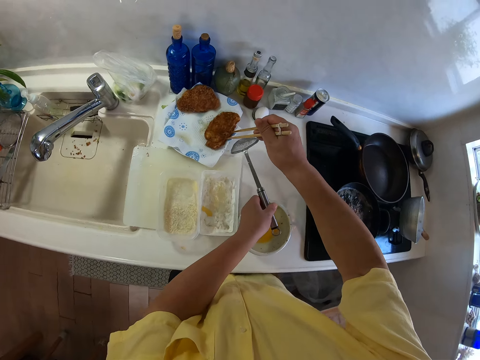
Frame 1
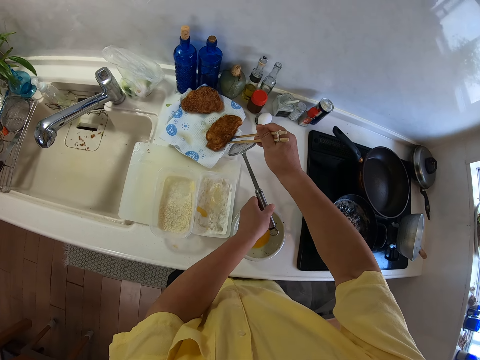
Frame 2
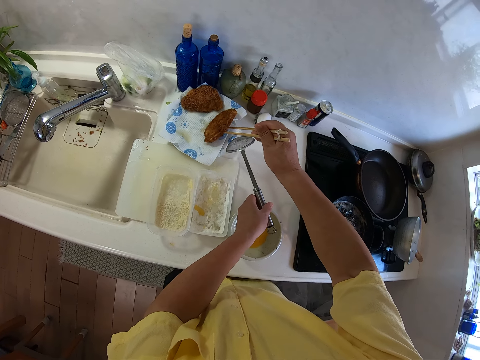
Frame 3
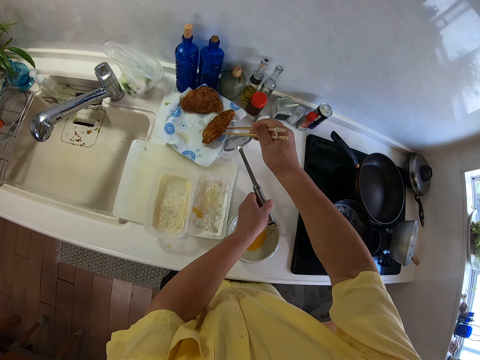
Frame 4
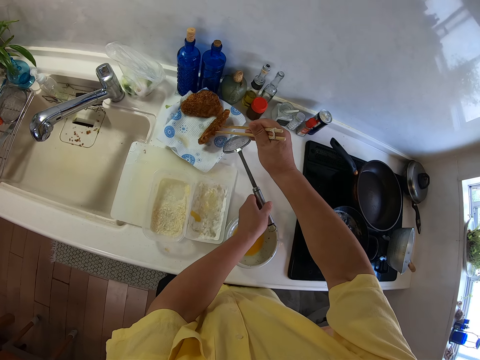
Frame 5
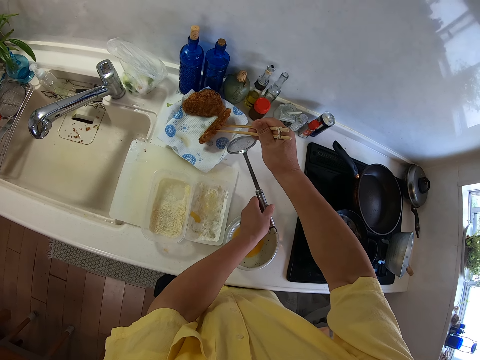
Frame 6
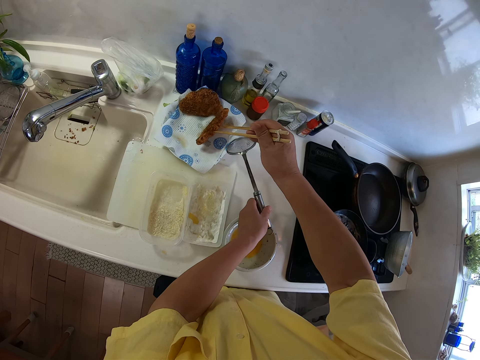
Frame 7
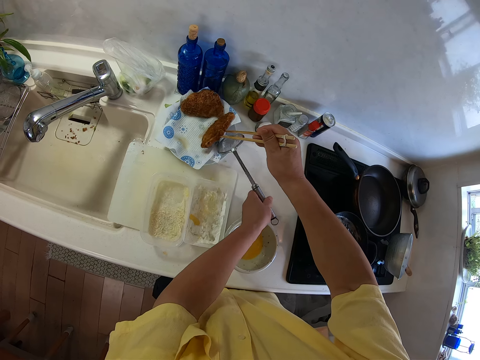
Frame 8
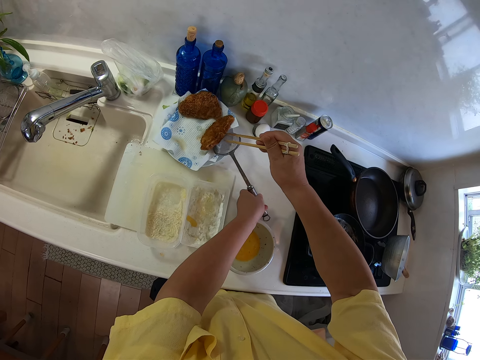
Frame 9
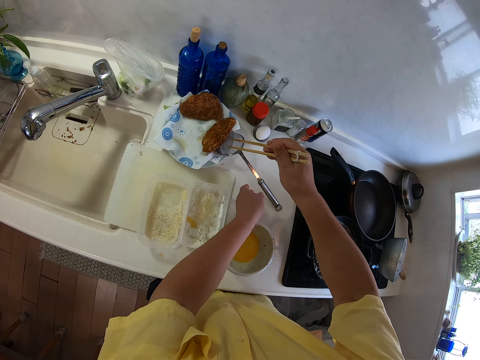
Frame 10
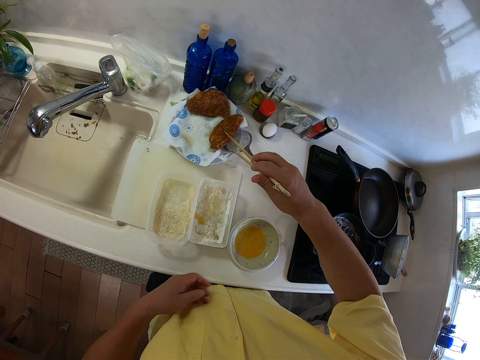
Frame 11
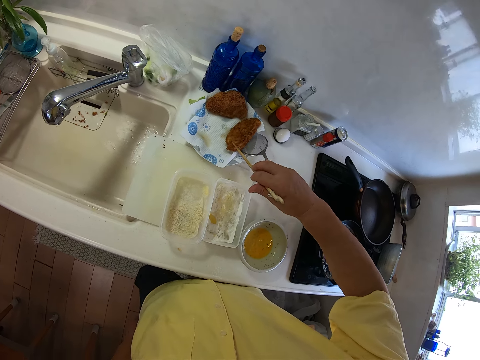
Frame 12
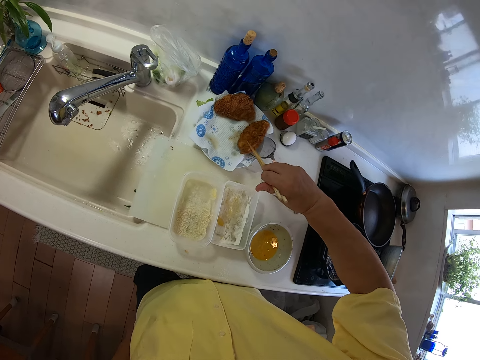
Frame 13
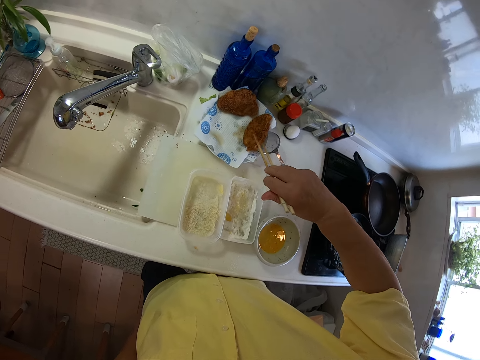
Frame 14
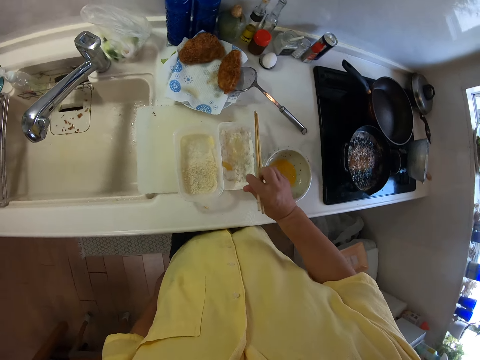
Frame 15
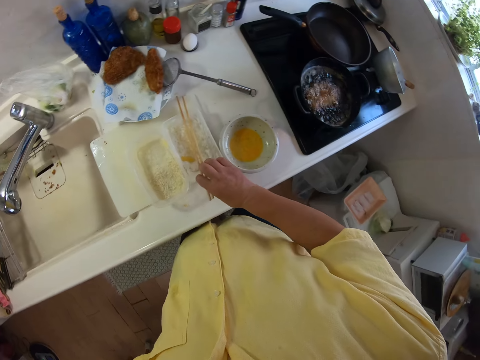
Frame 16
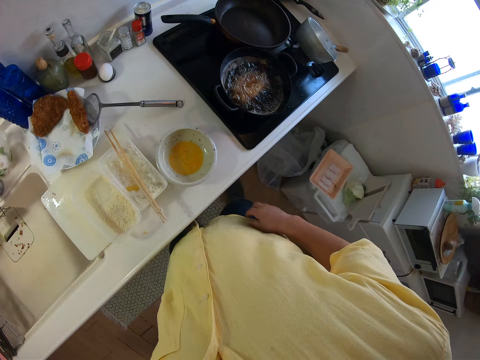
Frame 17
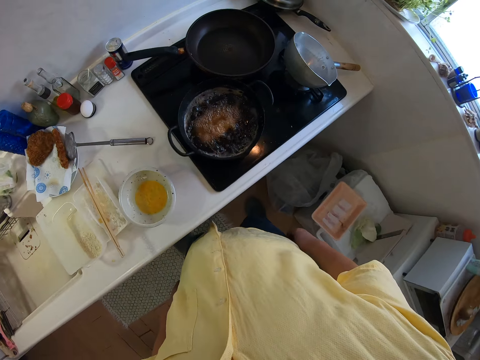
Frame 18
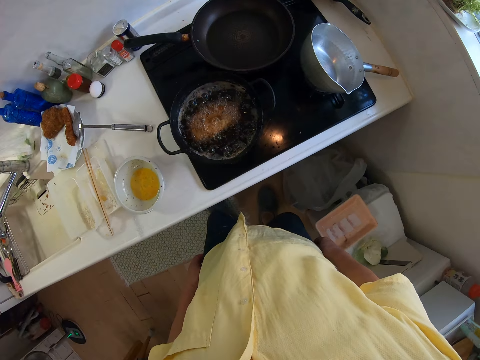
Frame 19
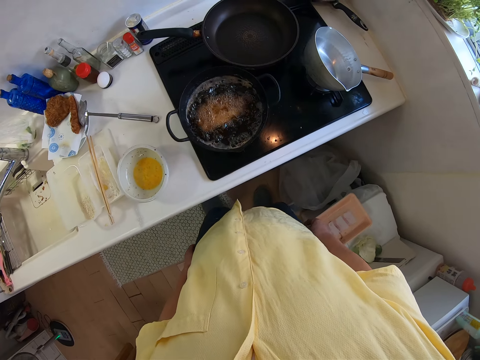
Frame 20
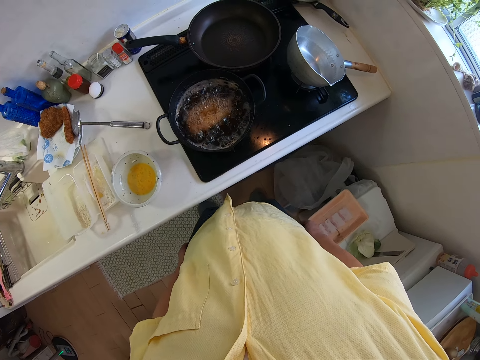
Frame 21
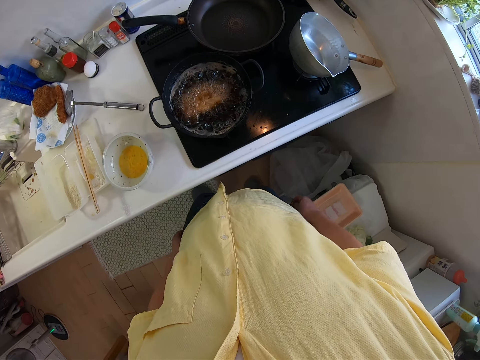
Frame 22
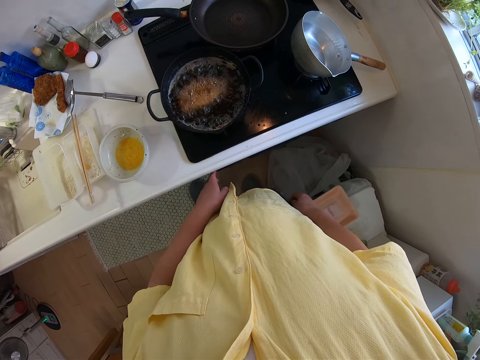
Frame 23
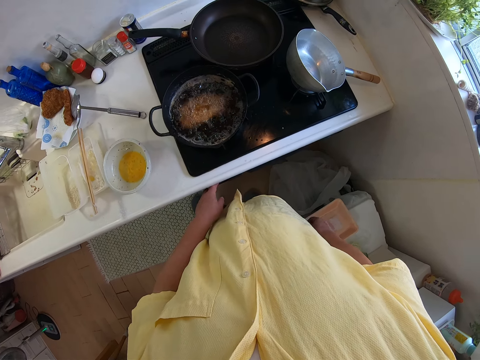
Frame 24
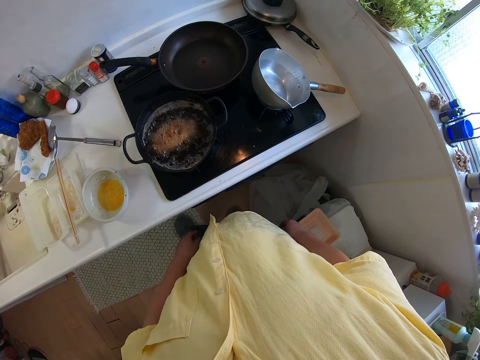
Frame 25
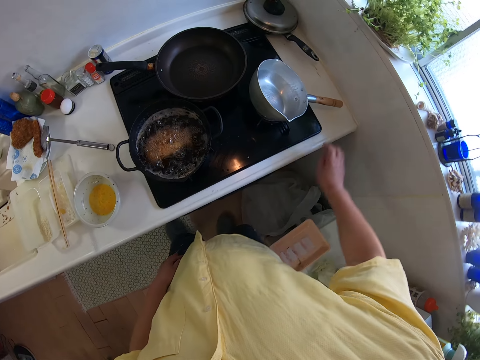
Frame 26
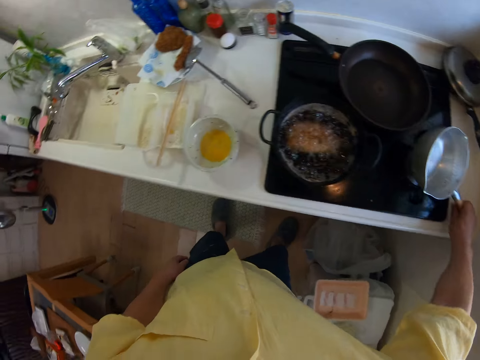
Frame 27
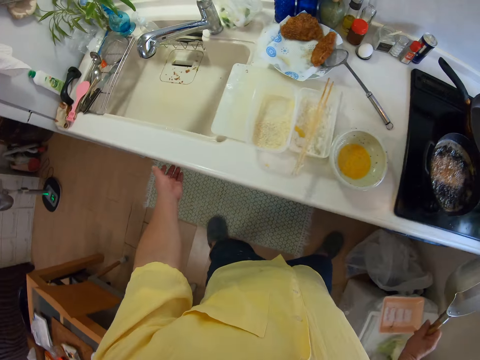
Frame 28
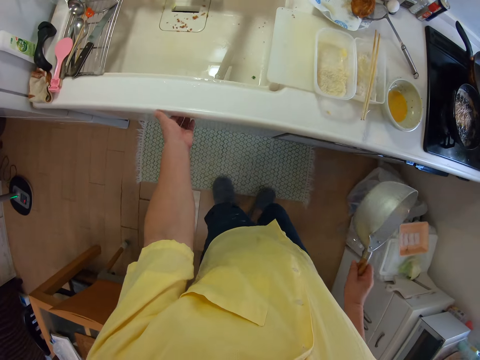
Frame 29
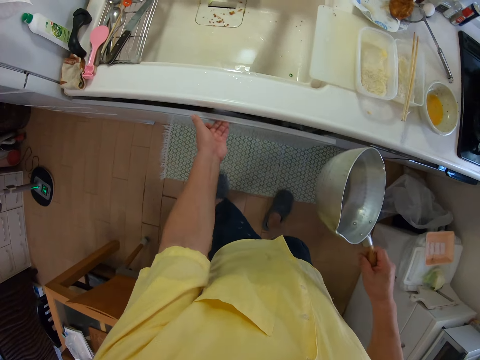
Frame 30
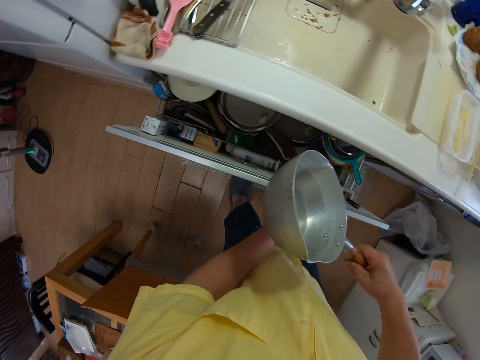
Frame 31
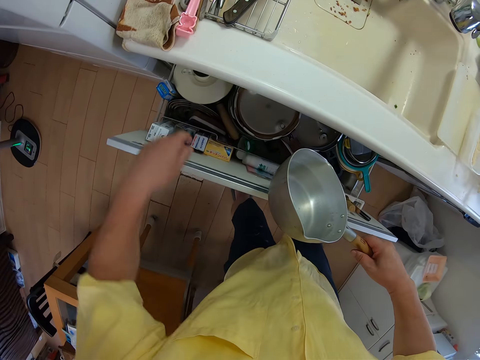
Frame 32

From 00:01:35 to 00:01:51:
The camera wearer raises the food in the plate with the chopsticks in his right hand. He places the colander spoon in his left hand under the food in the plate. He adjusts the food in the plate with the chopsticks in his right hand. He places the chopsticks in his right hand on the top of a plate on the table. He looks at the frying pan. He picks up the frying pan from the cooker with his right hand. He opens a drawer with his left hand.

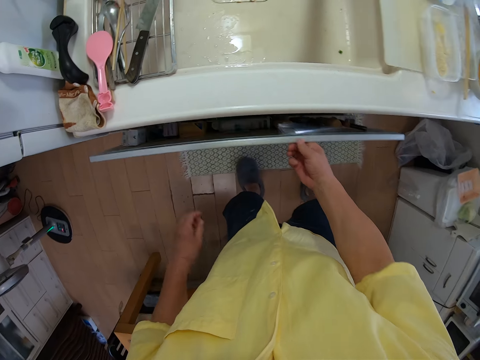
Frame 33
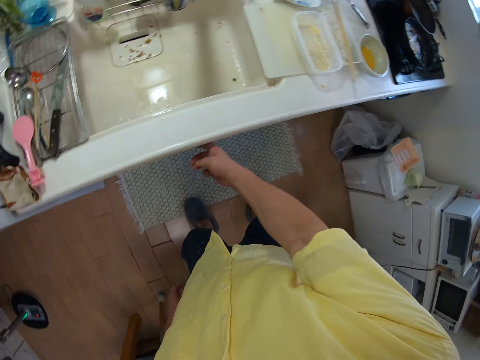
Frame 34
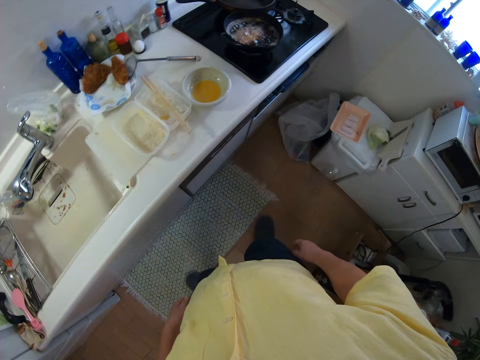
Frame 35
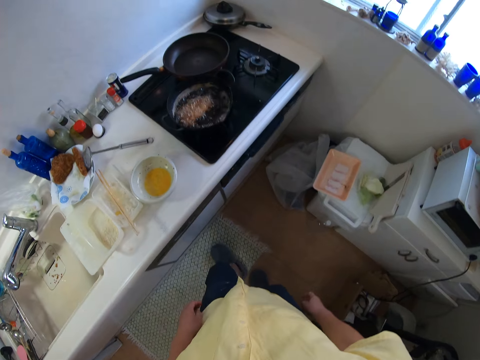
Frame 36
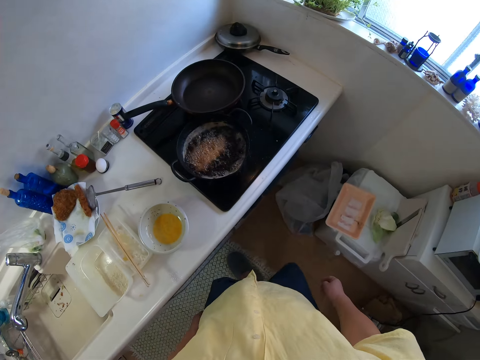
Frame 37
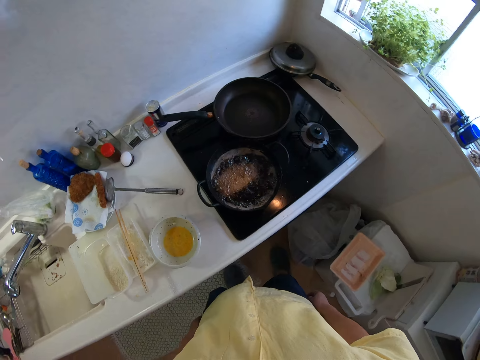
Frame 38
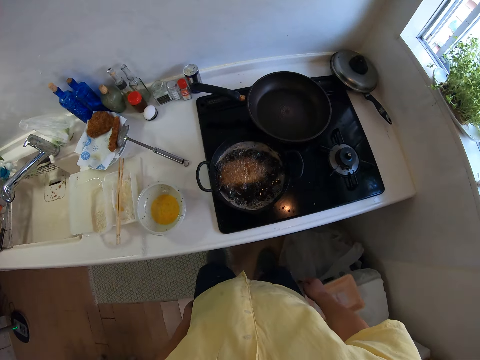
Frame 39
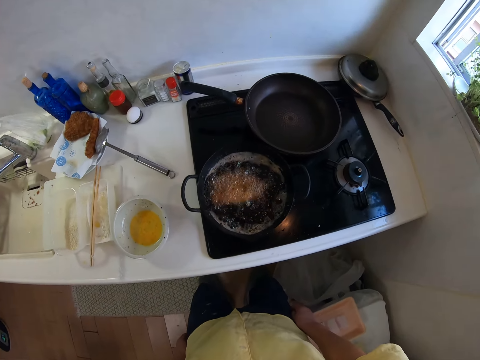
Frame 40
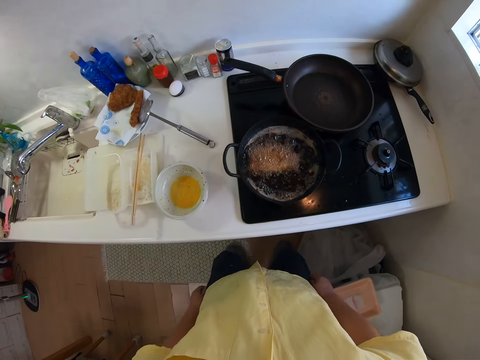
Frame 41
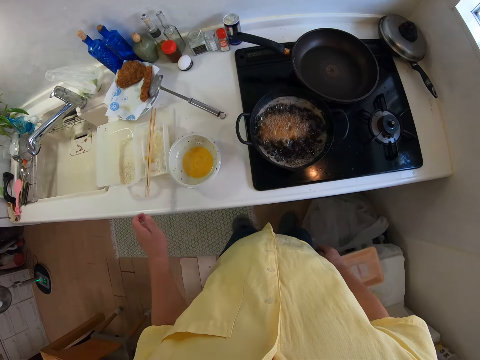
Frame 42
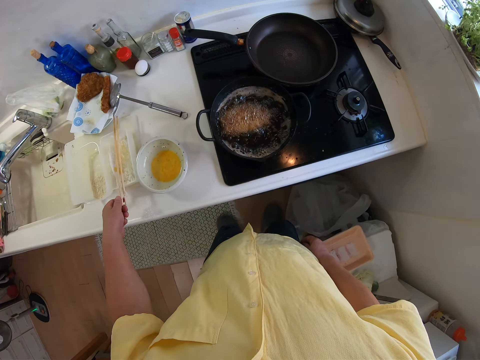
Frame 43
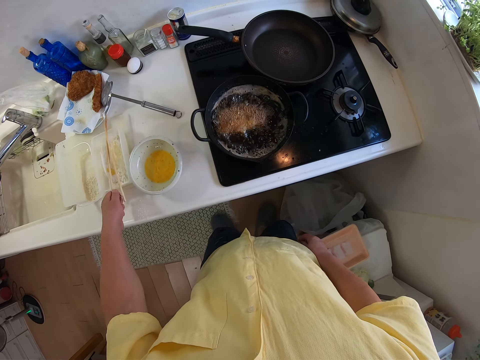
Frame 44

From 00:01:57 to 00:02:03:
The camera wearer closes the drawer with his right hand. He picks up the chopsticks from the top of the plate on the table with his left hand.

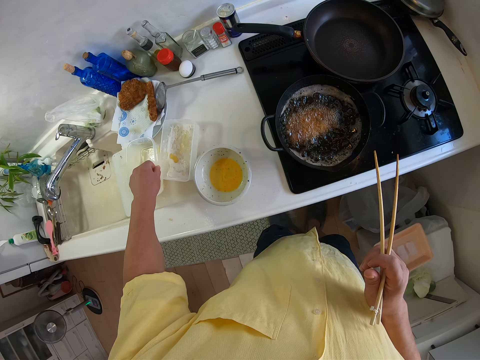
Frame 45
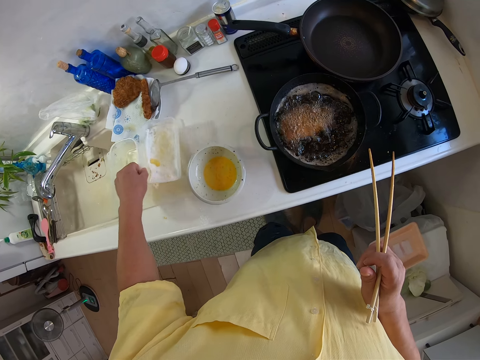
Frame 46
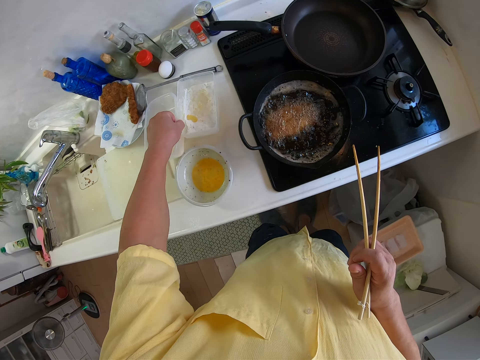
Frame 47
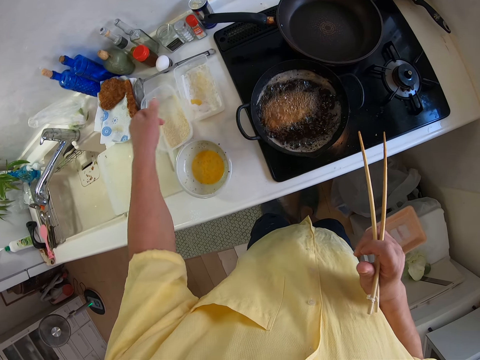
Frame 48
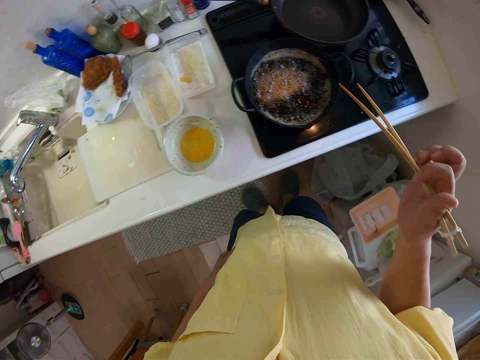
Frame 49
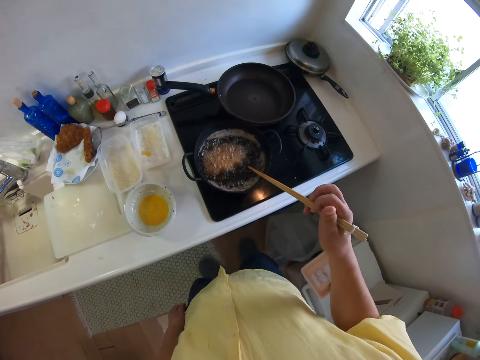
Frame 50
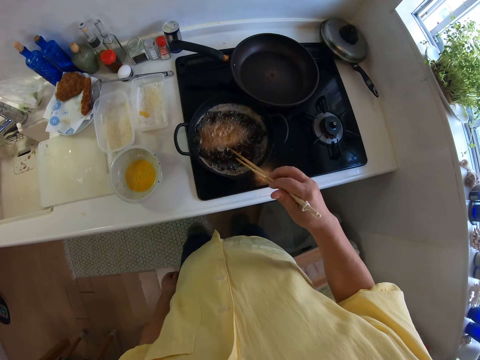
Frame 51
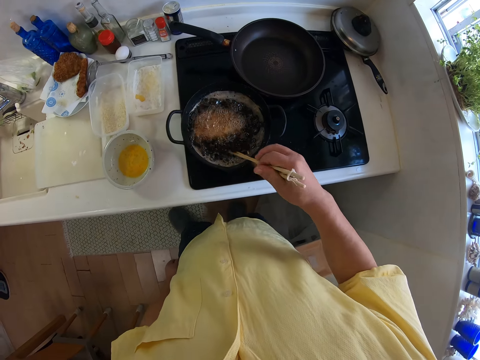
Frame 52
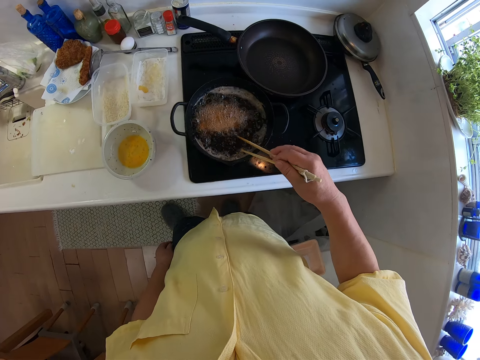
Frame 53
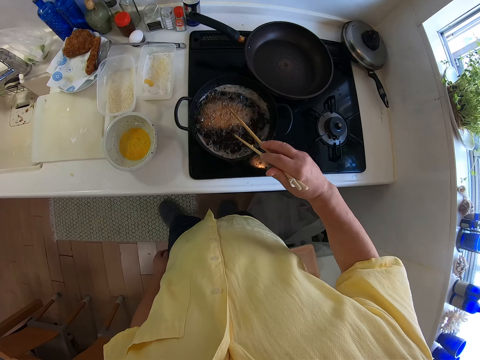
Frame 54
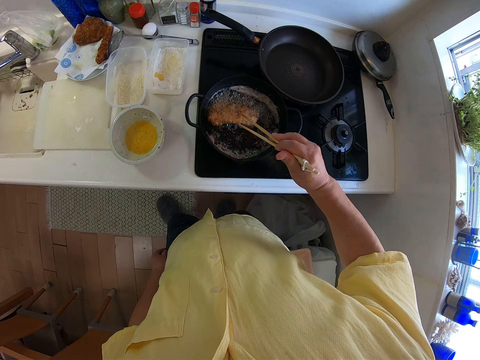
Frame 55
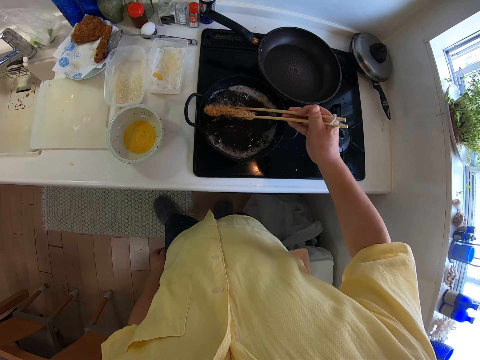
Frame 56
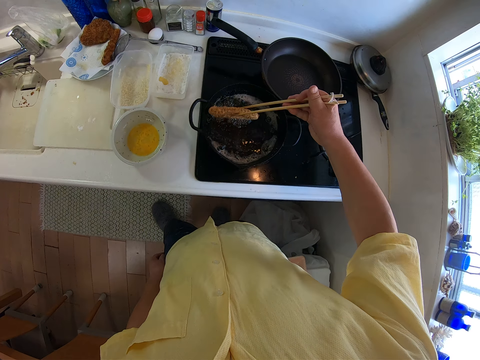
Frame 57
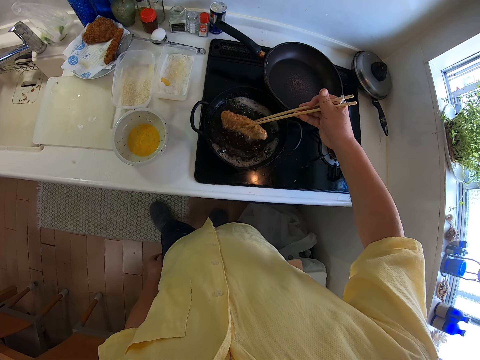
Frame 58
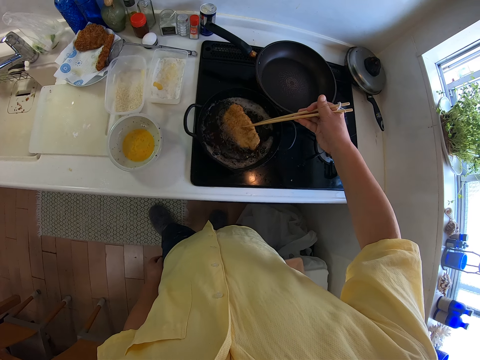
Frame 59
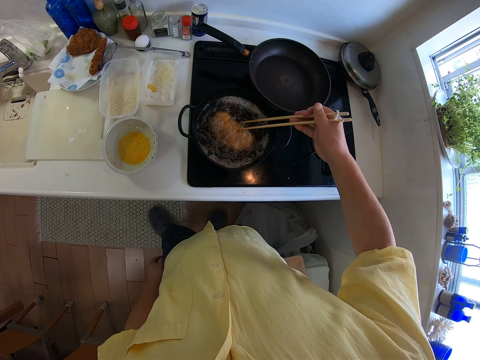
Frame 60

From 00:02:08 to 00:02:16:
The camera wearer takes the dishes. He places the two plates in his left hand on the table. He turns the food in the frying pan with the chopsticks in his right hand.
